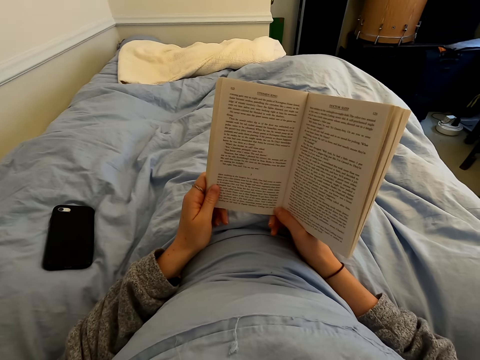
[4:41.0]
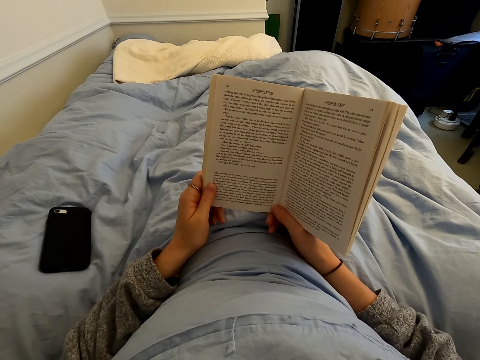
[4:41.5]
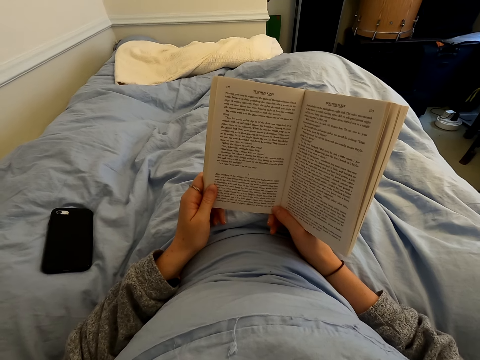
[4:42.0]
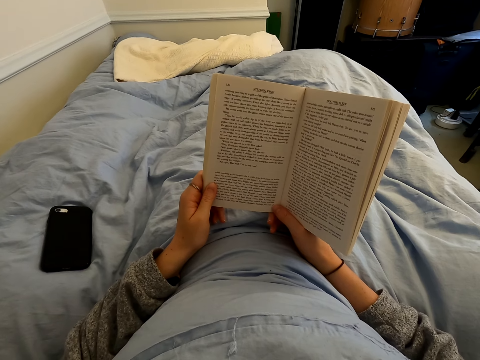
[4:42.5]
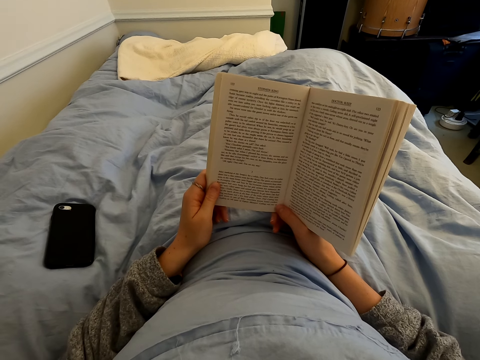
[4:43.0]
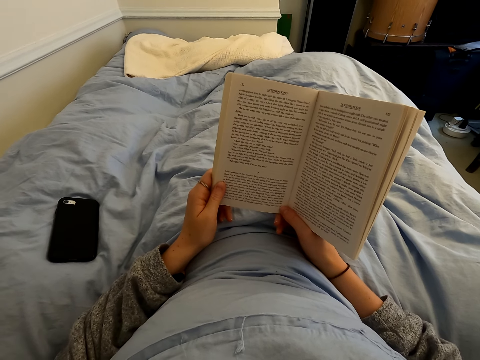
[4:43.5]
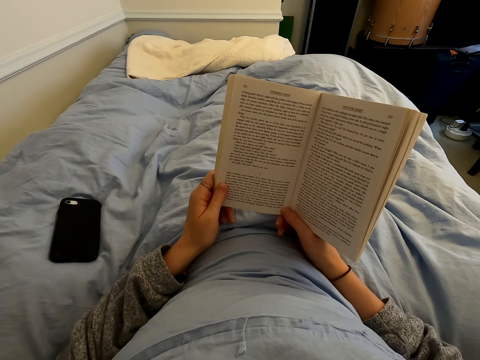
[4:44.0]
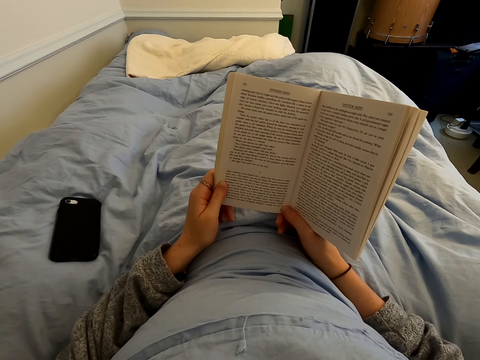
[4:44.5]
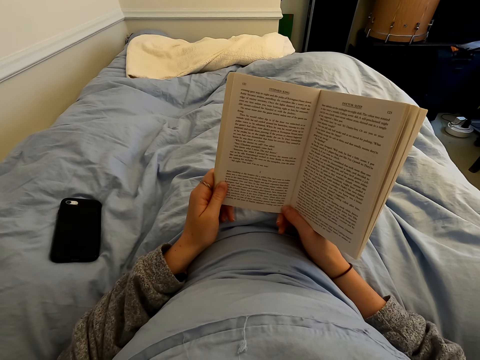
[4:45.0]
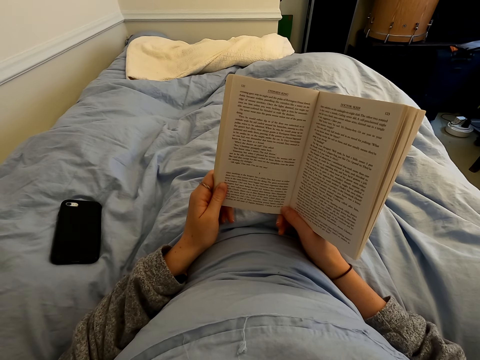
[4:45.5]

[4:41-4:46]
The camera wearer reads the book.

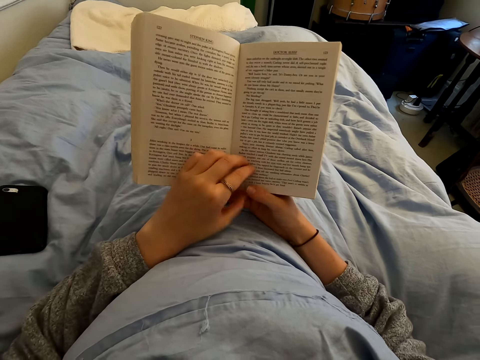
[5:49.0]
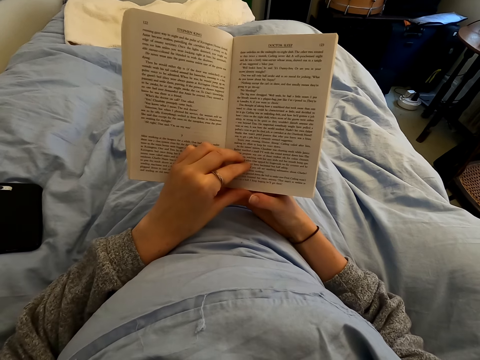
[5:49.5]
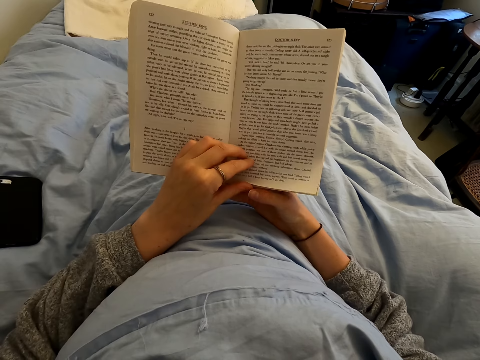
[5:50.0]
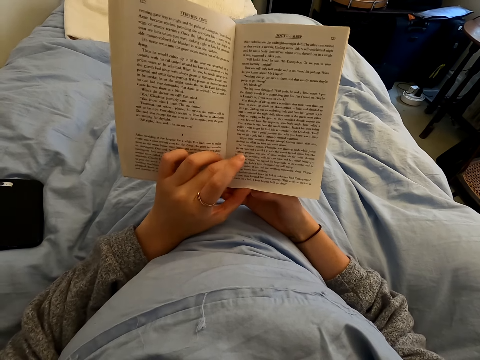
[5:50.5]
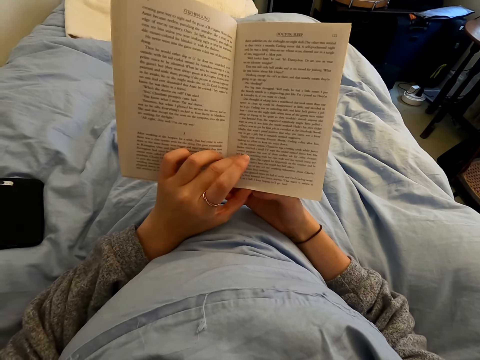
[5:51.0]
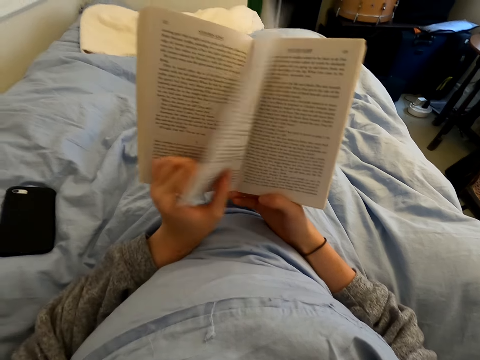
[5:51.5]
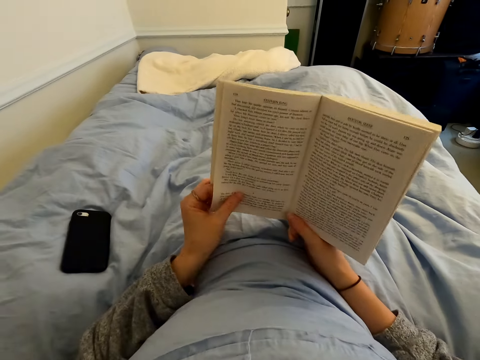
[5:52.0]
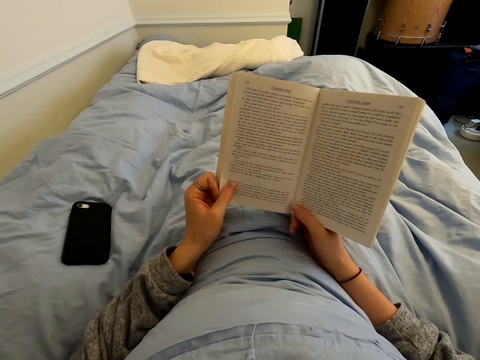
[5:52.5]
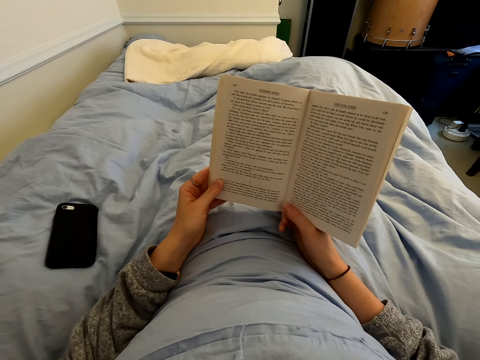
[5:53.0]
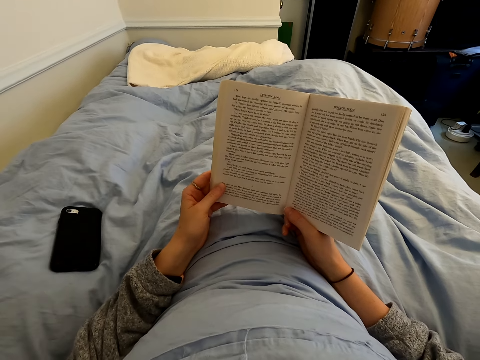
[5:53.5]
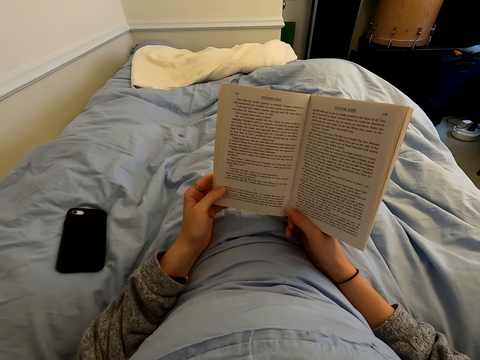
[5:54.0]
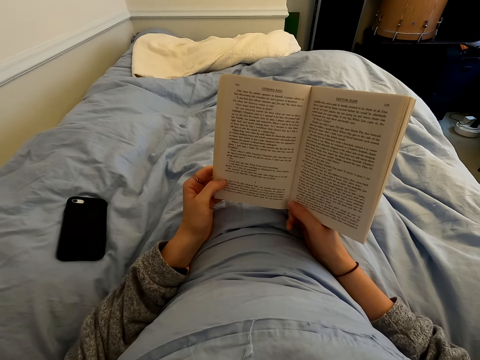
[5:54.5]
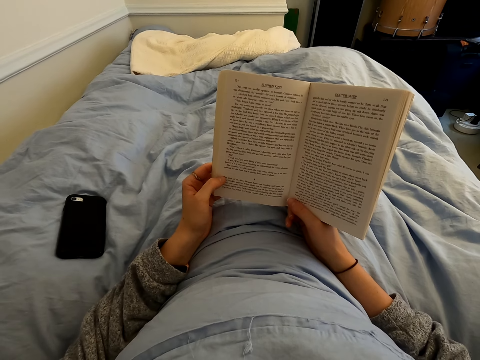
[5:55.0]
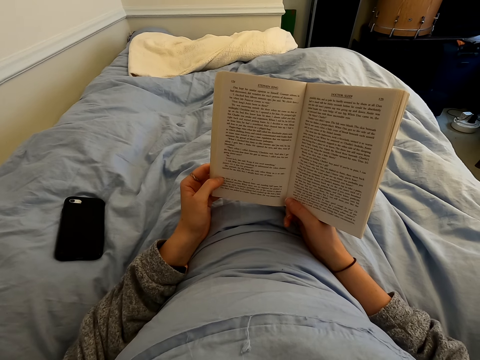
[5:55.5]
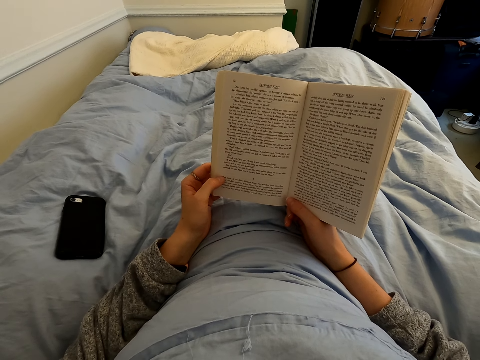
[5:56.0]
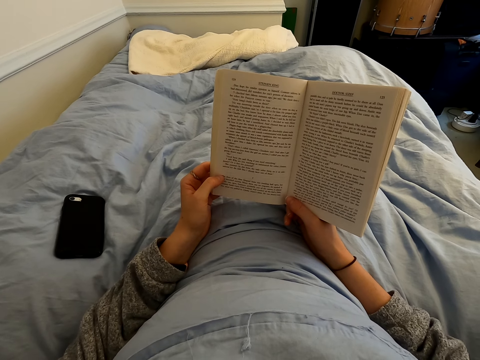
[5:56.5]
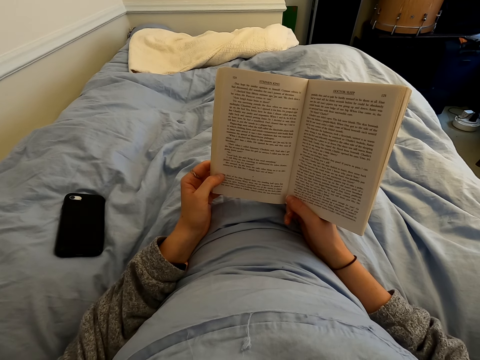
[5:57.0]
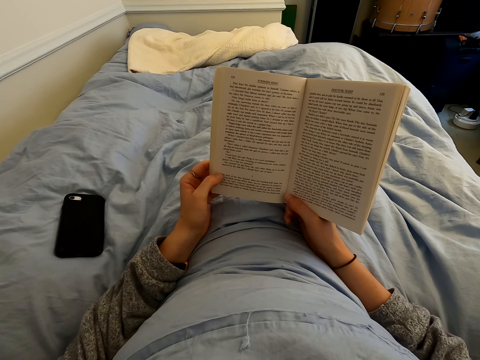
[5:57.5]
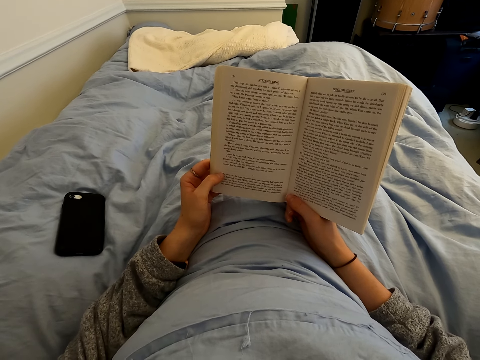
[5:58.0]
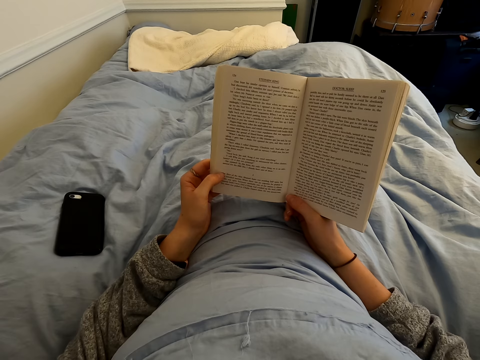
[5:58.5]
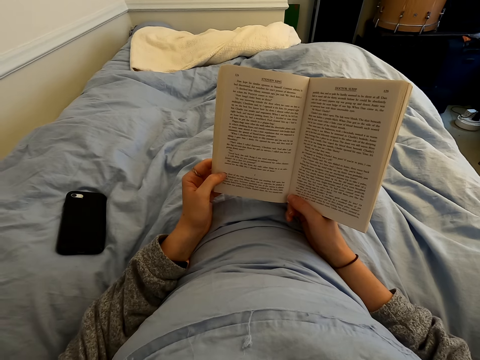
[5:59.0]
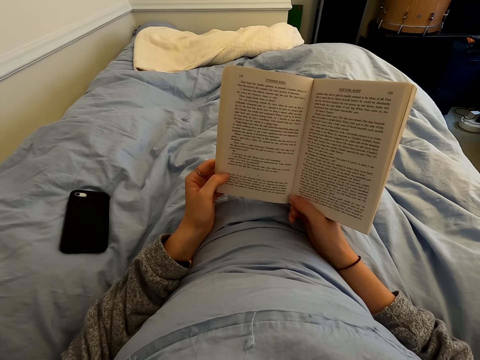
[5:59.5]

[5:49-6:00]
The camera wearer holds a page. They turn the page. They read the book.

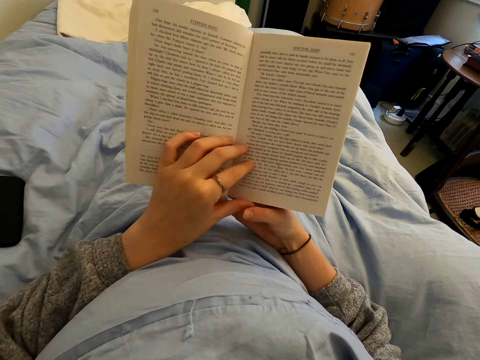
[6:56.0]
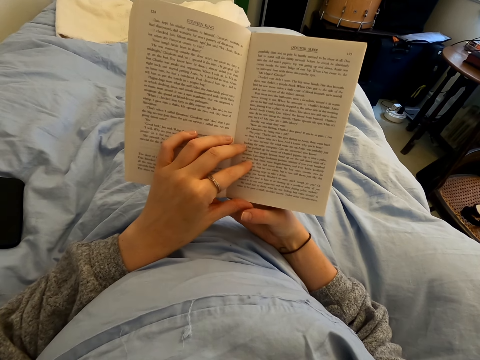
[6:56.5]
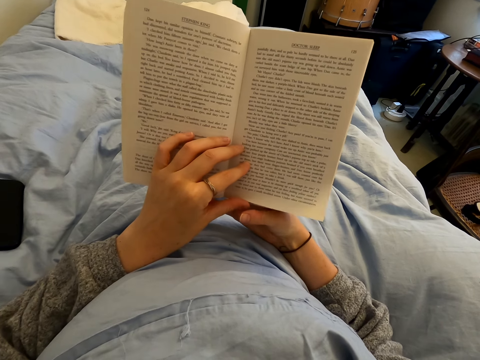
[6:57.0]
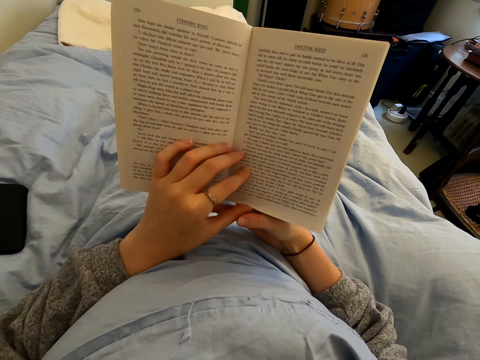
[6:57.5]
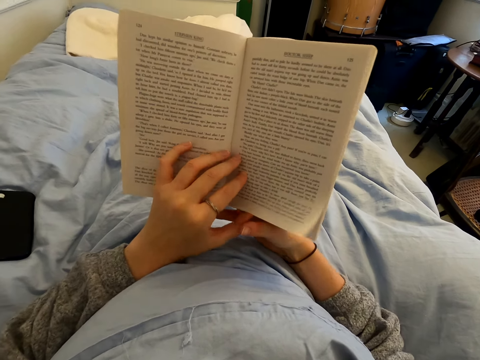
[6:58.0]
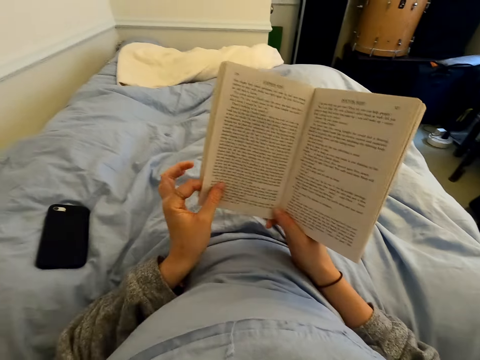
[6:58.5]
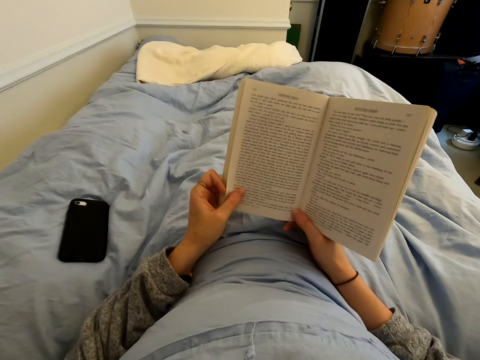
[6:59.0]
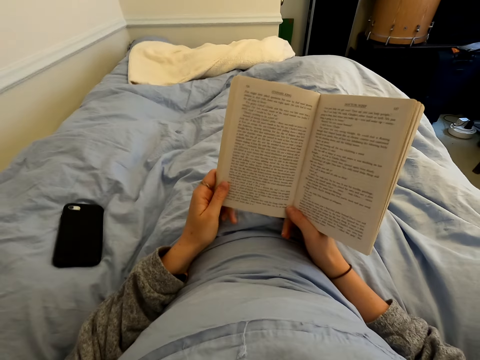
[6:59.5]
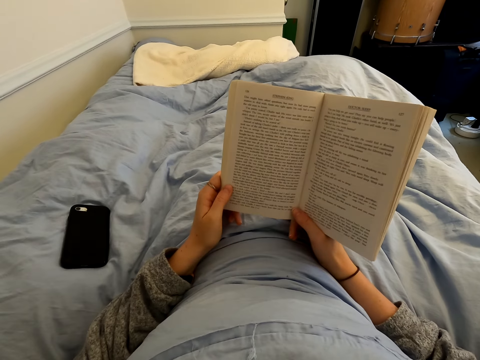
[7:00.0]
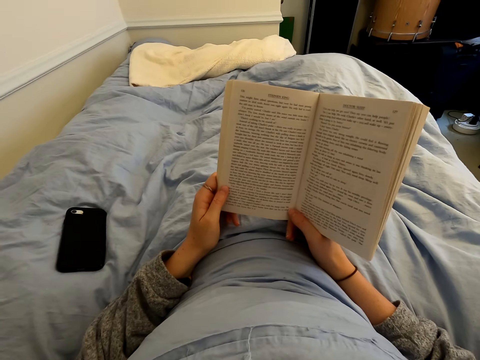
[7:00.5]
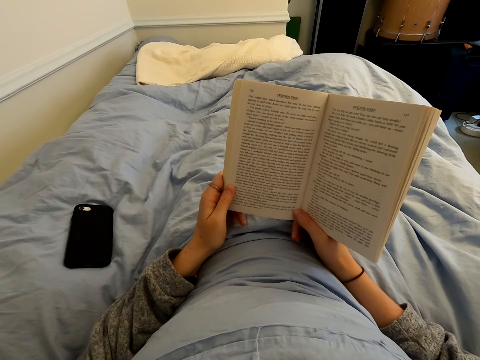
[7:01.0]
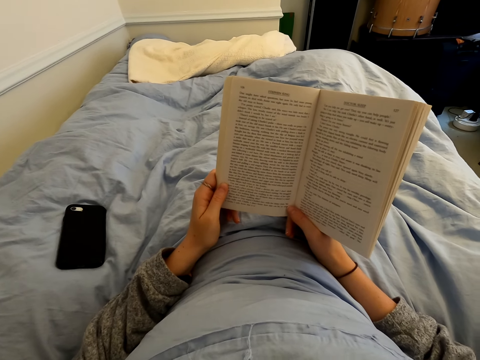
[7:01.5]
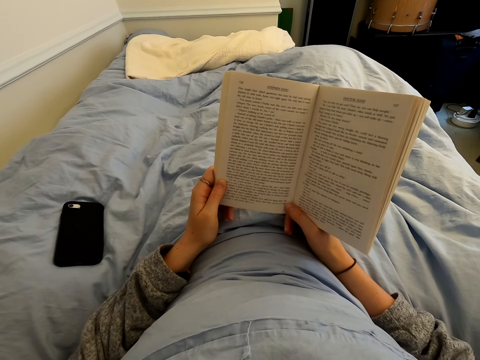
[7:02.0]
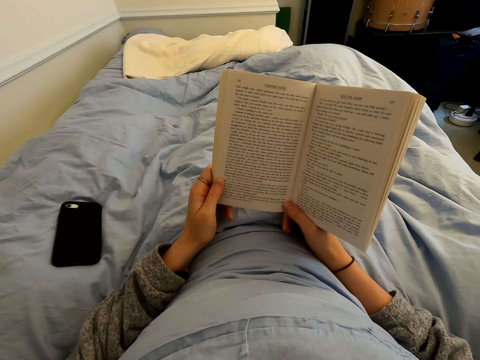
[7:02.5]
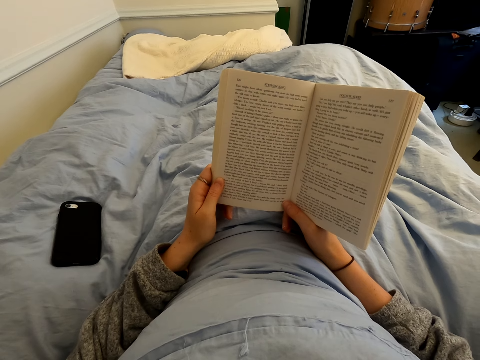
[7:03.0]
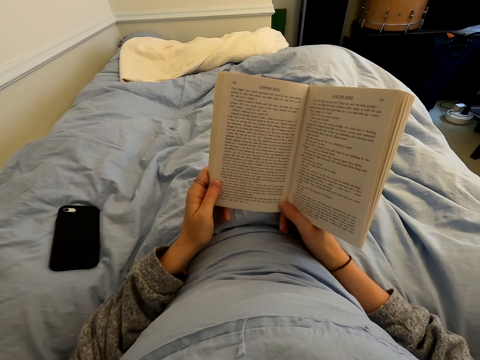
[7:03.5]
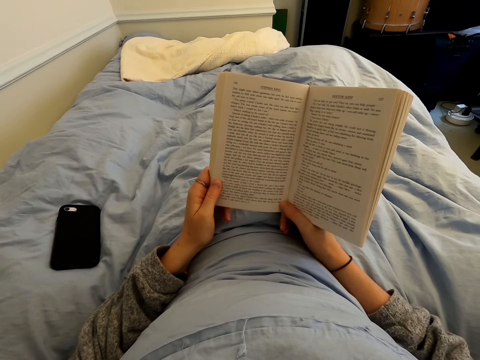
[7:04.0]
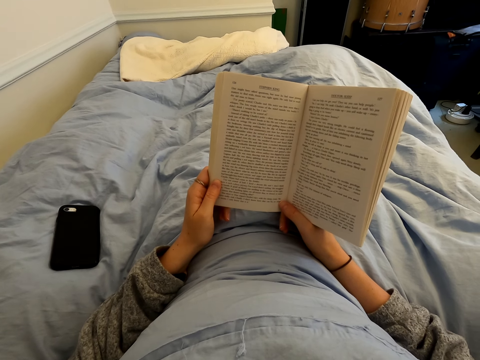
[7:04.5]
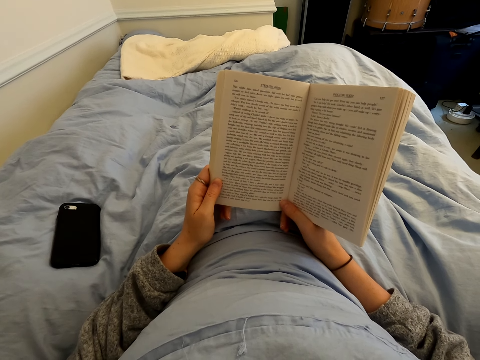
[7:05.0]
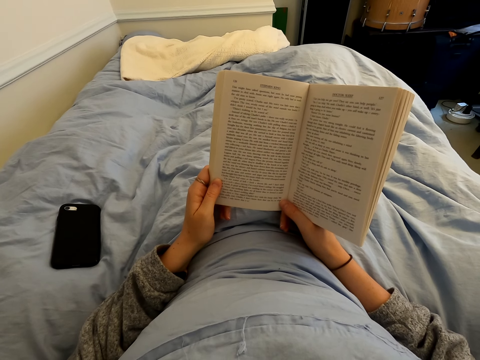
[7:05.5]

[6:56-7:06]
The camera wearer holds a page. They turn the page. They read the book.
